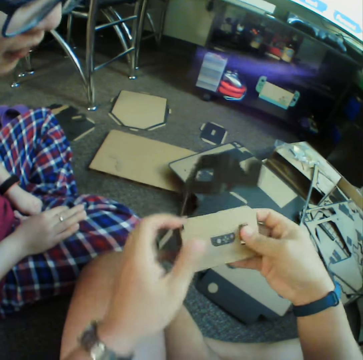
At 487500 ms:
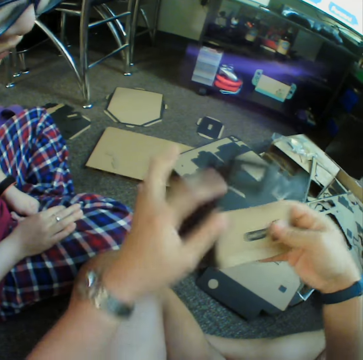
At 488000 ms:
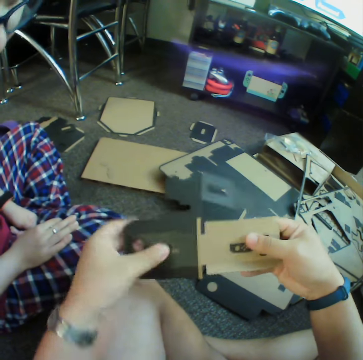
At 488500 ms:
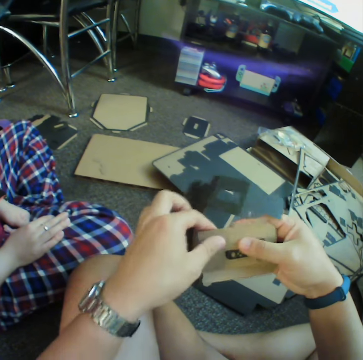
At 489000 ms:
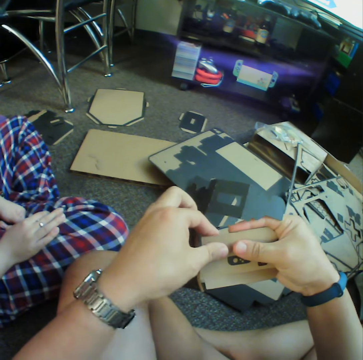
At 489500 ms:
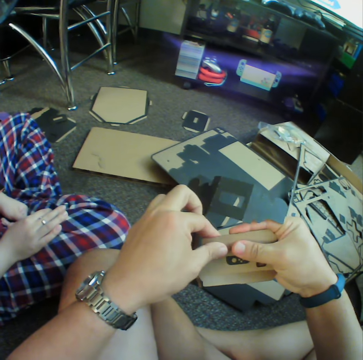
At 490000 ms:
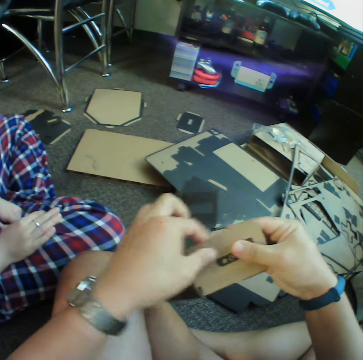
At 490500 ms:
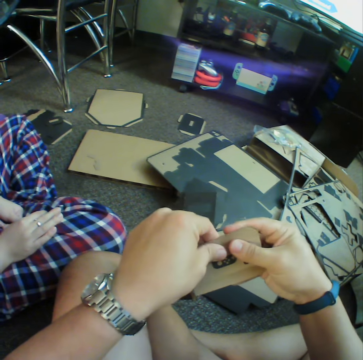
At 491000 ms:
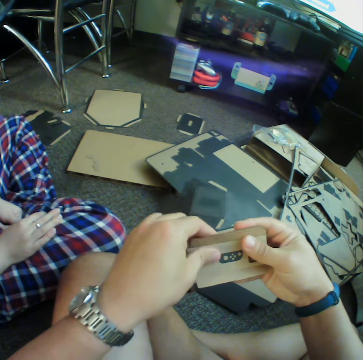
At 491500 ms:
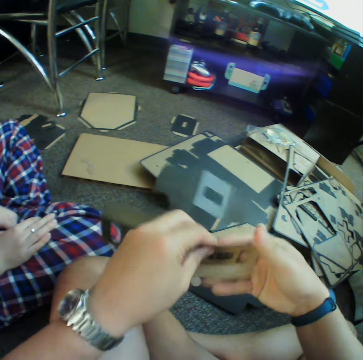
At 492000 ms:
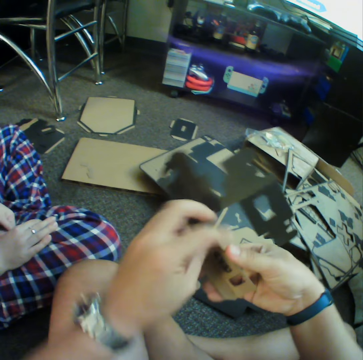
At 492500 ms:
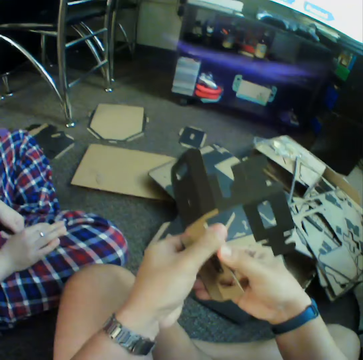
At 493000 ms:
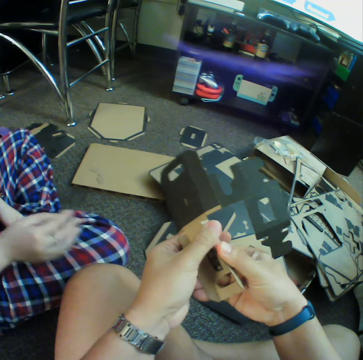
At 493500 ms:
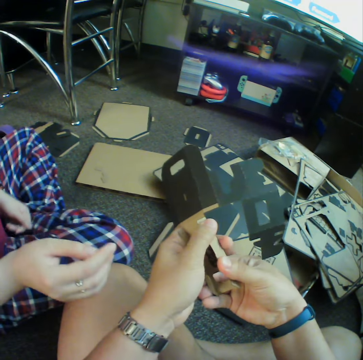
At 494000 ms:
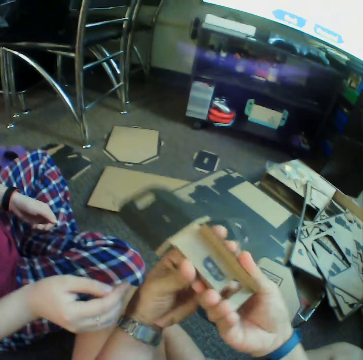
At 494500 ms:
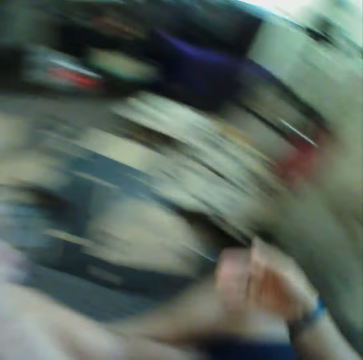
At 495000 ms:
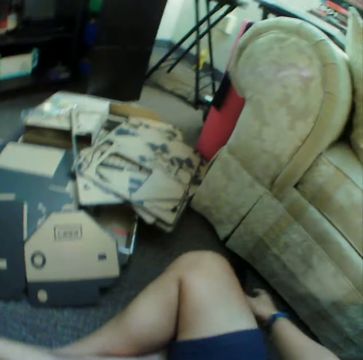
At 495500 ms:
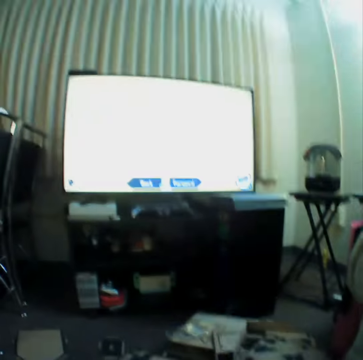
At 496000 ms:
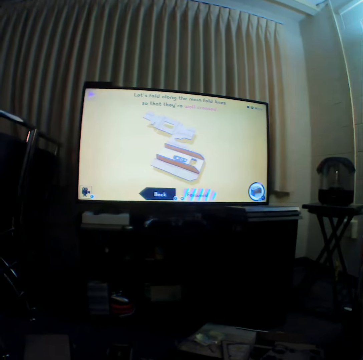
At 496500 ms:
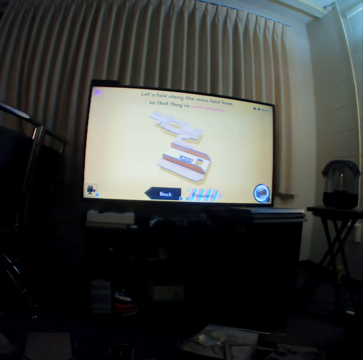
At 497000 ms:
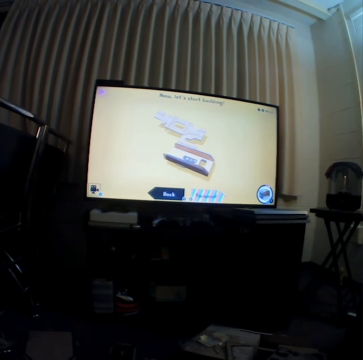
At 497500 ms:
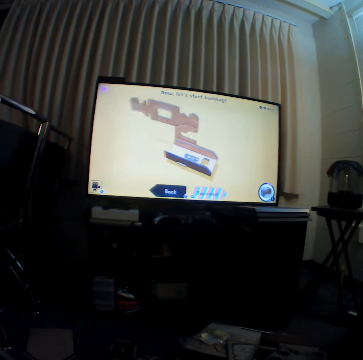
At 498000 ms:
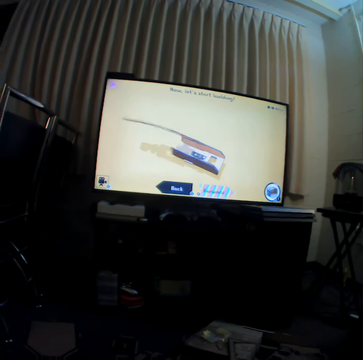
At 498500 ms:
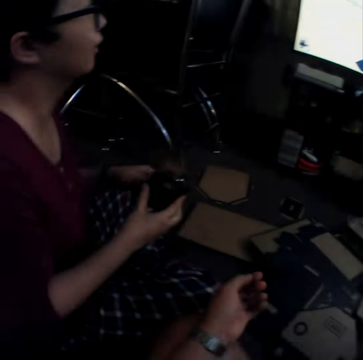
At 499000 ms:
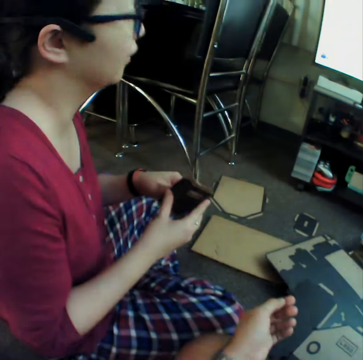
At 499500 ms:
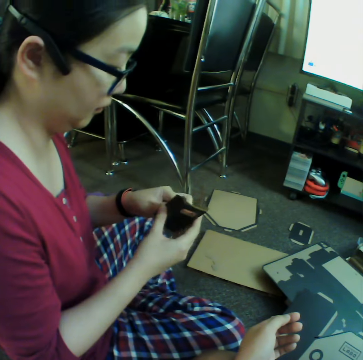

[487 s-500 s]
The camera wearer gives craft material to a woman. They hold a game controller on the floor. They watch television.

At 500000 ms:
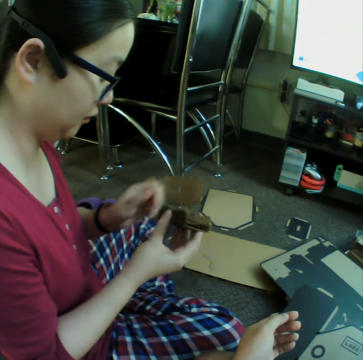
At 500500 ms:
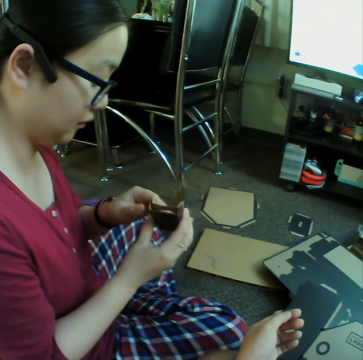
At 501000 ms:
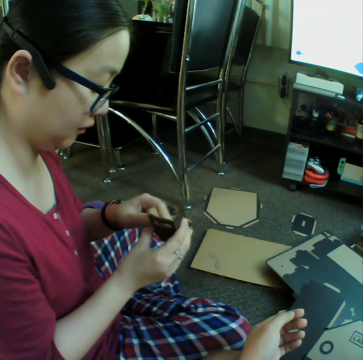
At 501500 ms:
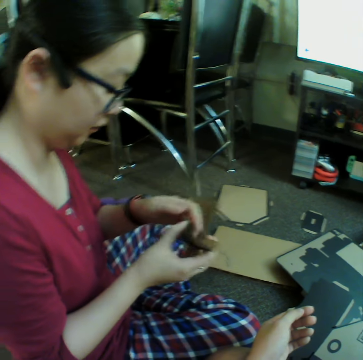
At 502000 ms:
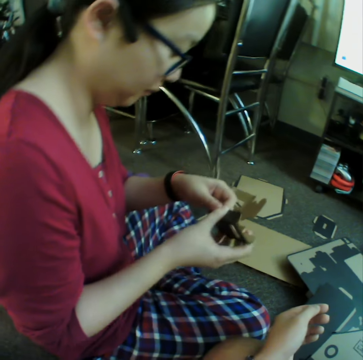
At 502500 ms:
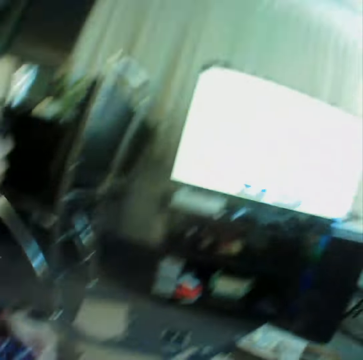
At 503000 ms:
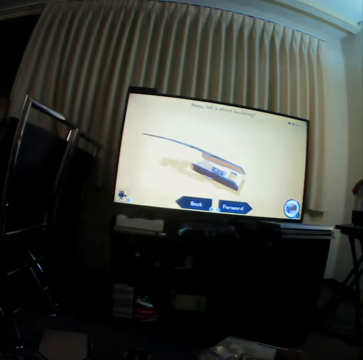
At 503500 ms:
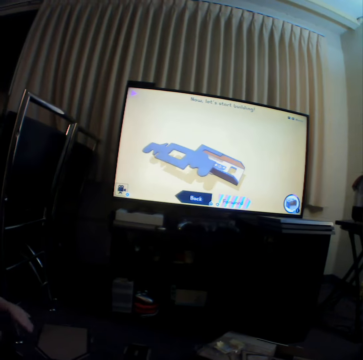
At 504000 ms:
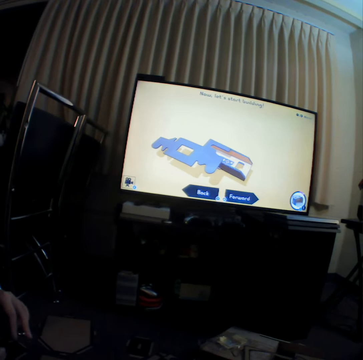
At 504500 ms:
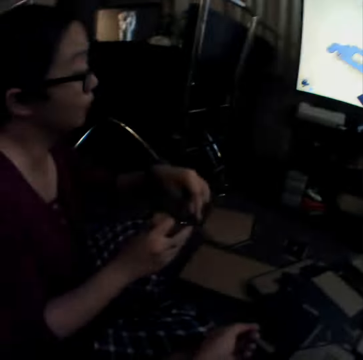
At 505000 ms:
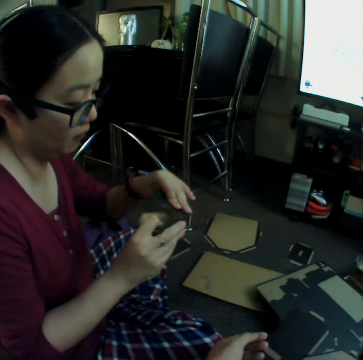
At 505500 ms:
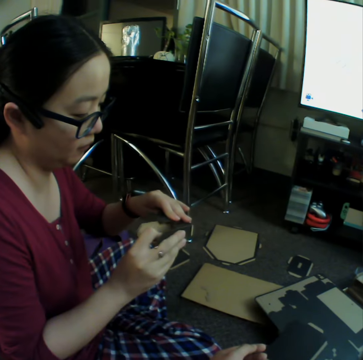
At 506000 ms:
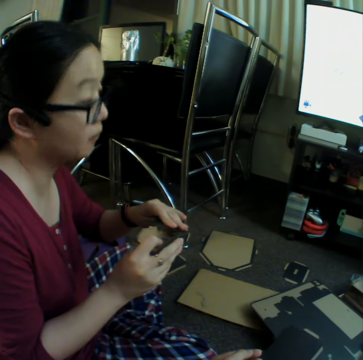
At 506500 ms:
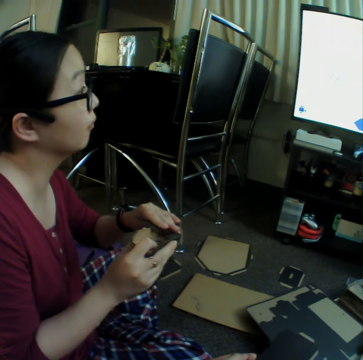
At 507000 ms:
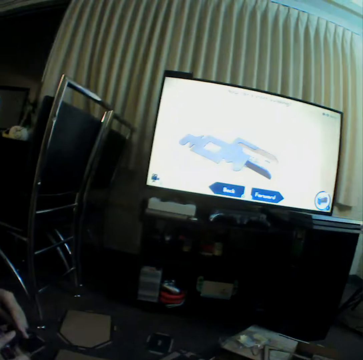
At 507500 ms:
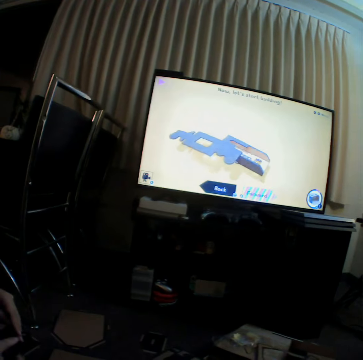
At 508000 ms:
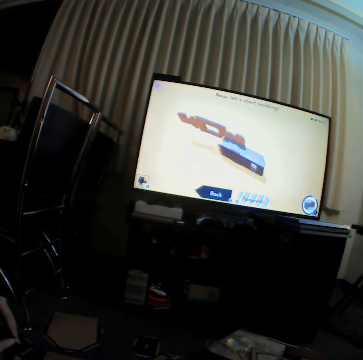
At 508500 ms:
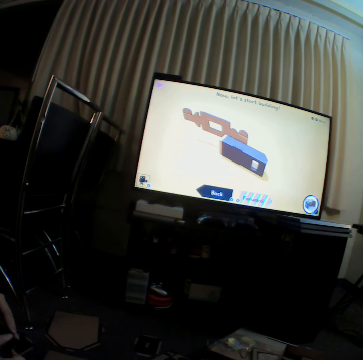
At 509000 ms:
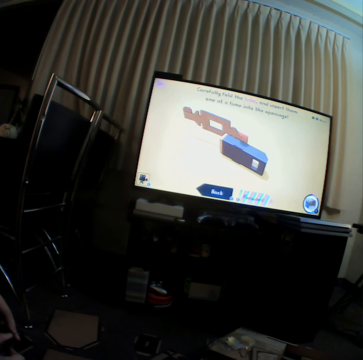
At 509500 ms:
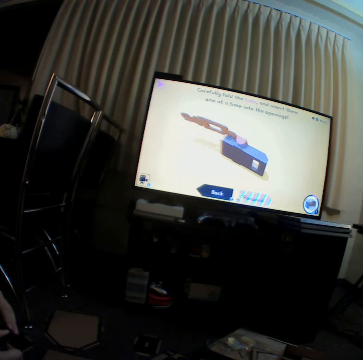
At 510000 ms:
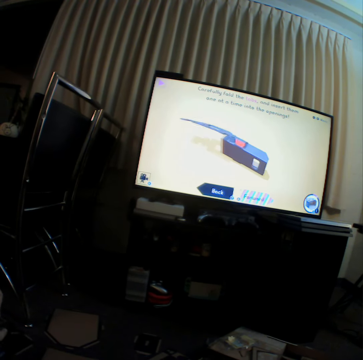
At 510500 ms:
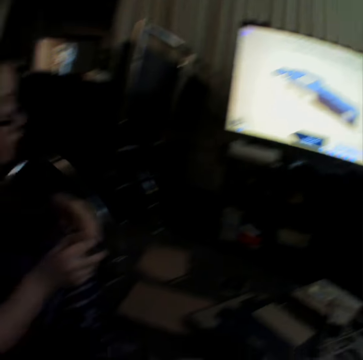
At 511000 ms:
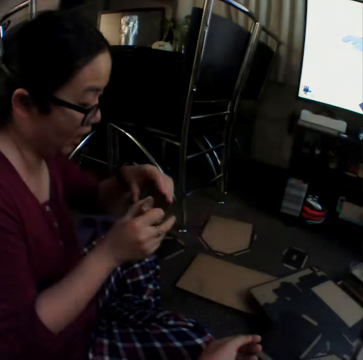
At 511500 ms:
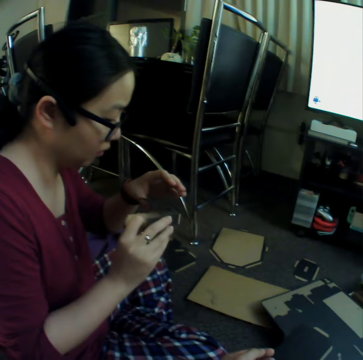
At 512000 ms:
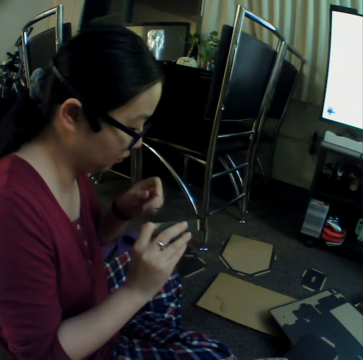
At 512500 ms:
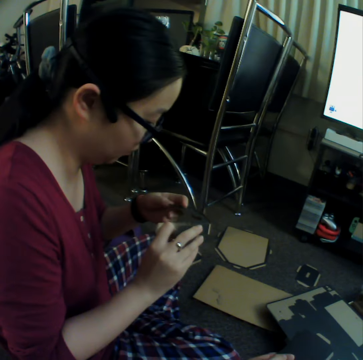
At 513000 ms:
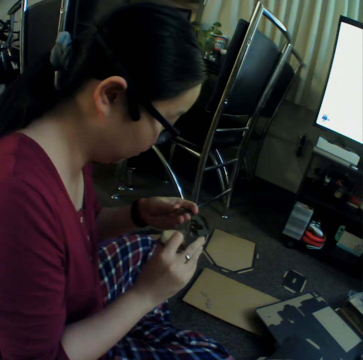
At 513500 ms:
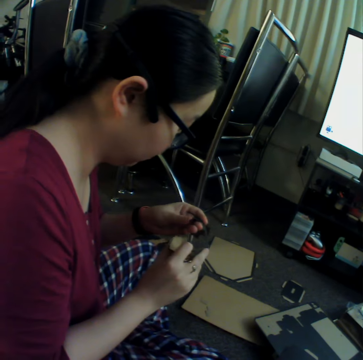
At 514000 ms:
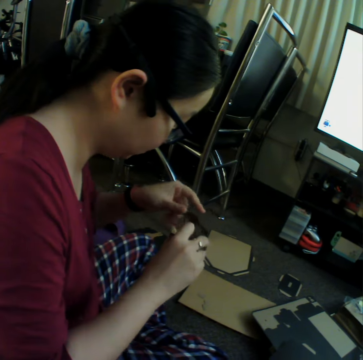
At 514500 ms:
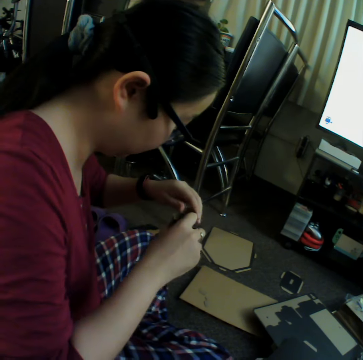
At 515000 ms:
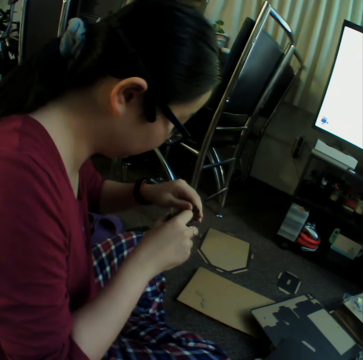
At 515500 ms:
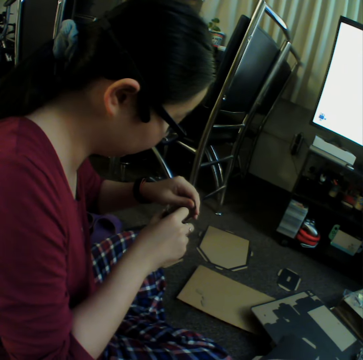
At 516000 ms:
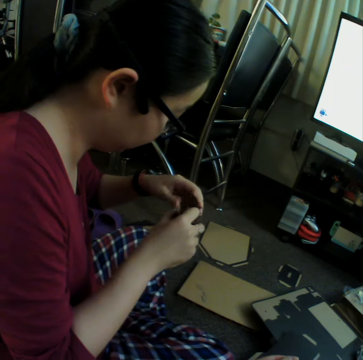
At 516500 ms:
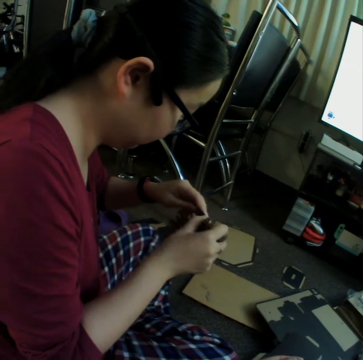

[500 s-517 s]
A woman curves craft material. The camera wearer watches television. The woman curves the craft material. The camera wearer makes something using cartons.

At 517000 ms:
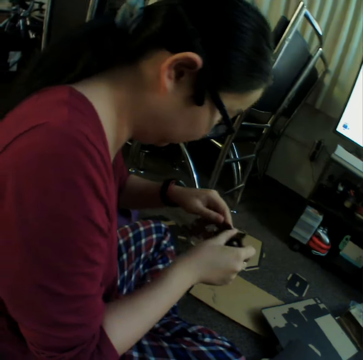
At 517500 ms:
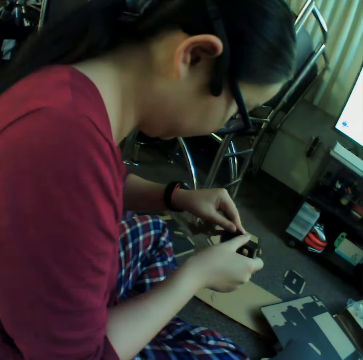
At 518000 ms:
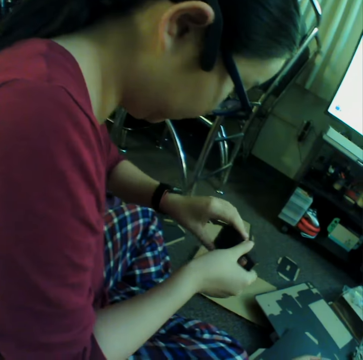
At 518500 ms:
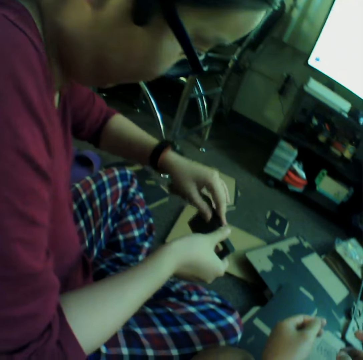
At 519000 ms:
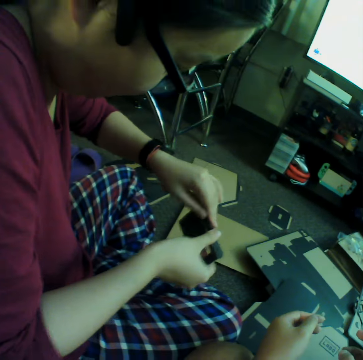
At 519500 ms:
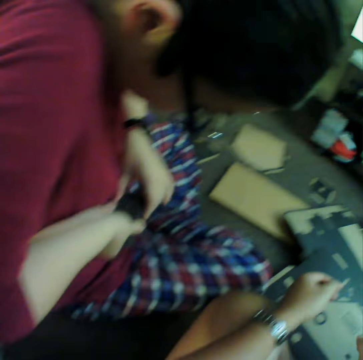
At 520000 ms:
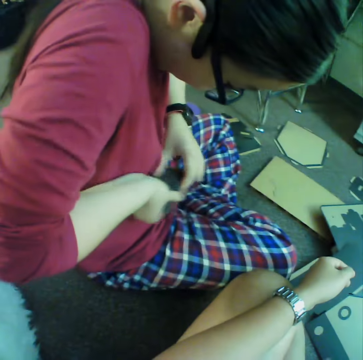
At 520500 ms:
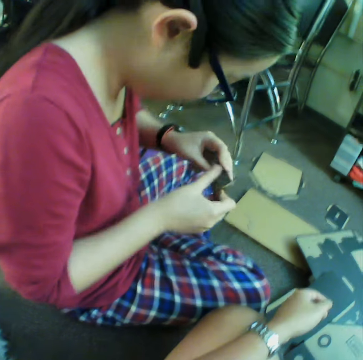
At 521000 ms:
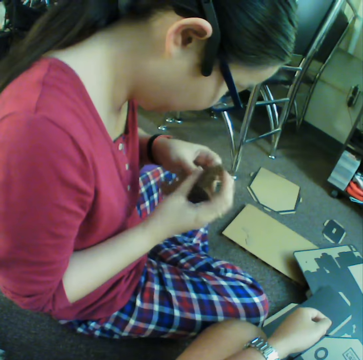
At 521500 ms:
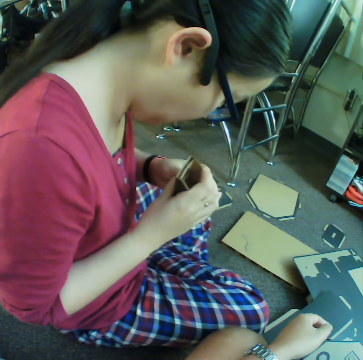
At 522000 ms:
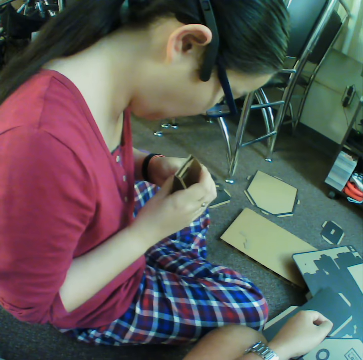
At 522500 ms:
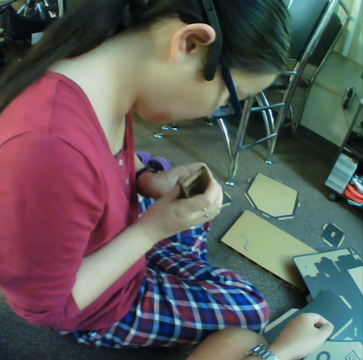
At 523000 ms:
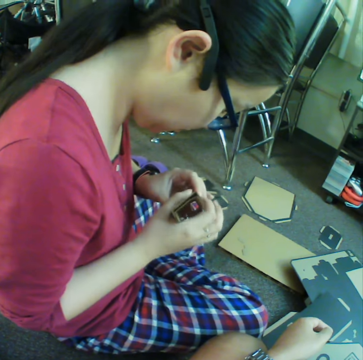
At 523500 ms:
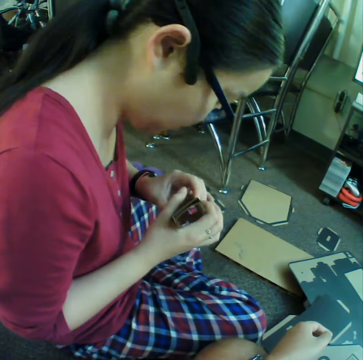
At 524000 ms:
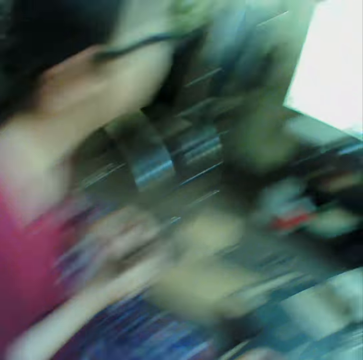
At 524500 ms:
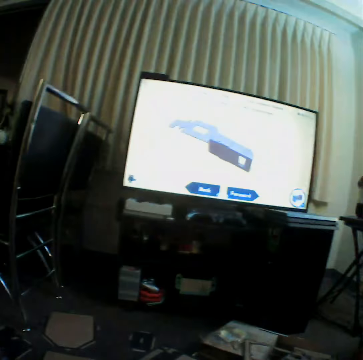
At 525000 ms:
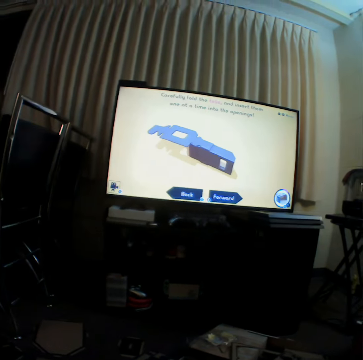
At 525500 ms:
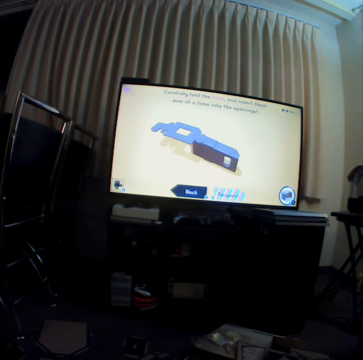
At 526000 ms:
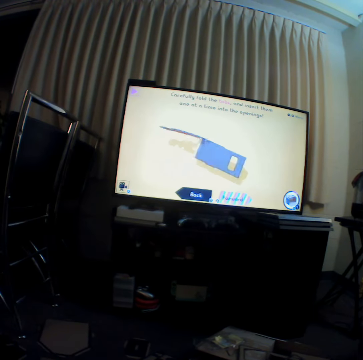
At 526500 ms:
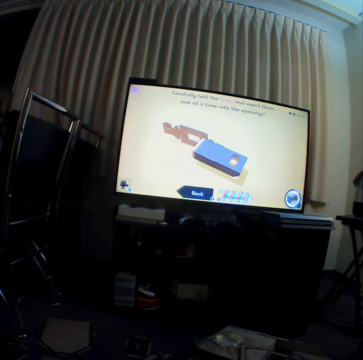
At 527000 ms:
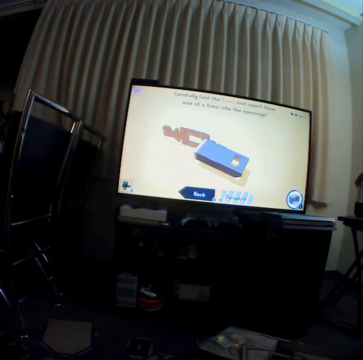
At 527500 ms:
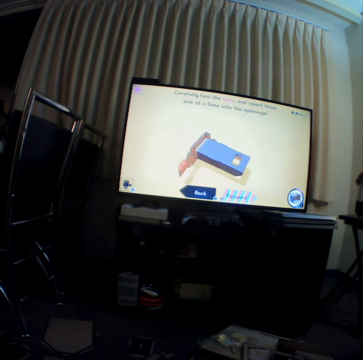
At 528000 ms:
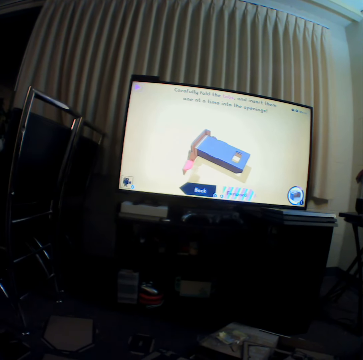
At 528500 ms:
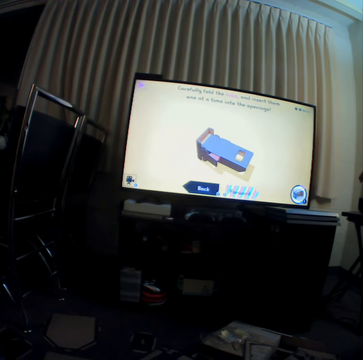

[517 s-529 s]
The camera wearer watches television.
